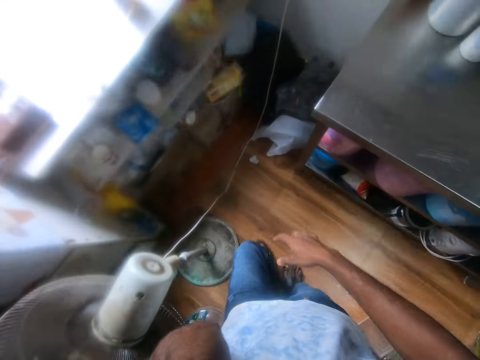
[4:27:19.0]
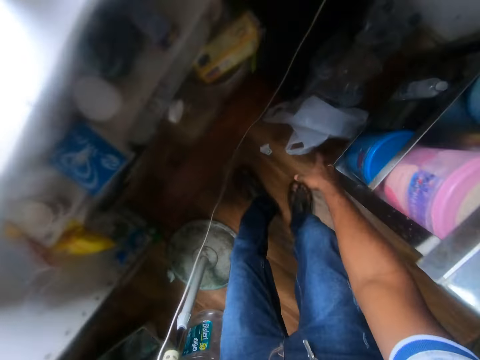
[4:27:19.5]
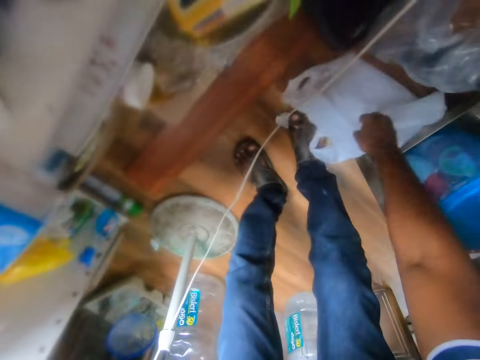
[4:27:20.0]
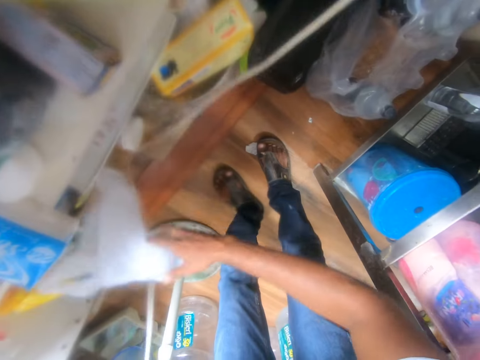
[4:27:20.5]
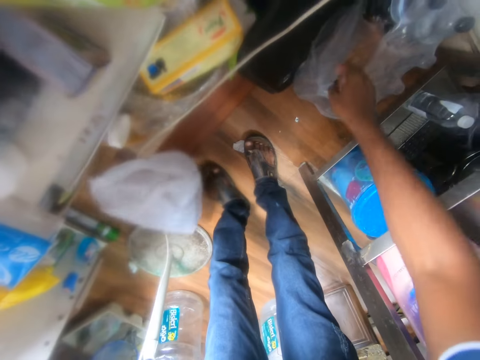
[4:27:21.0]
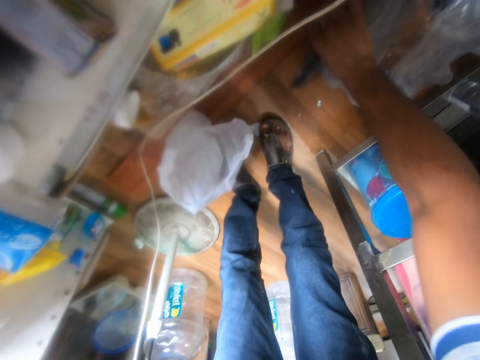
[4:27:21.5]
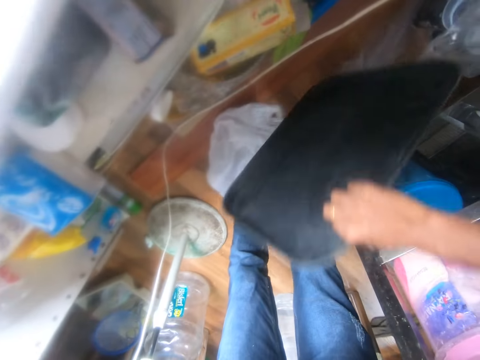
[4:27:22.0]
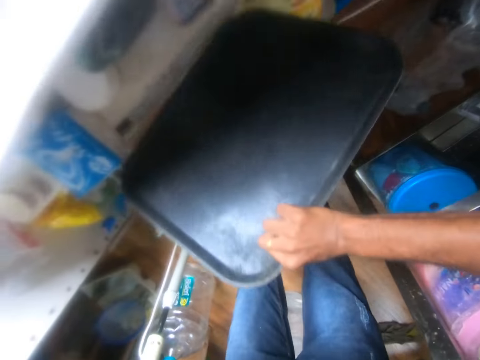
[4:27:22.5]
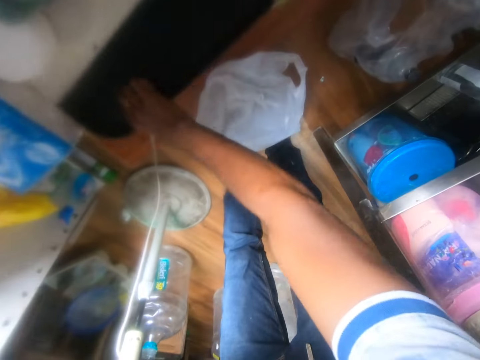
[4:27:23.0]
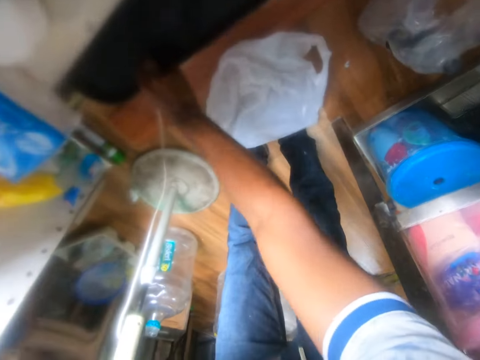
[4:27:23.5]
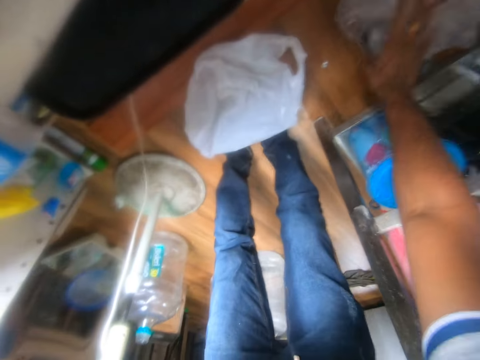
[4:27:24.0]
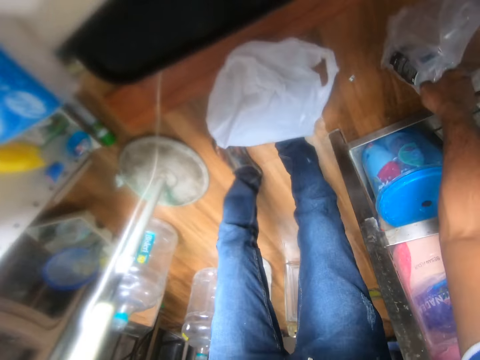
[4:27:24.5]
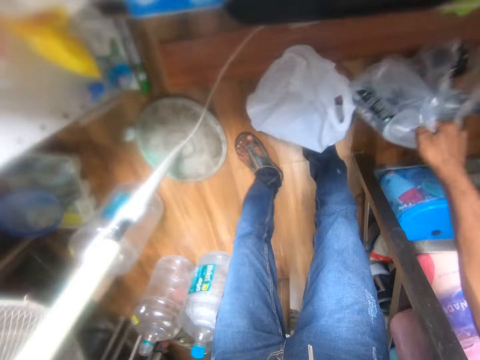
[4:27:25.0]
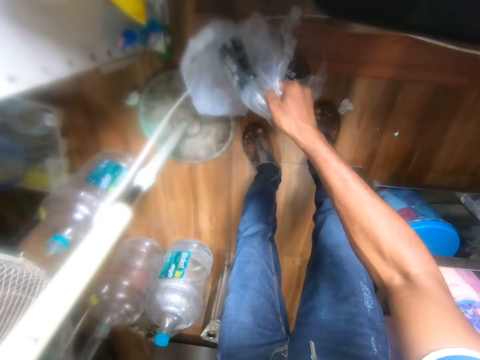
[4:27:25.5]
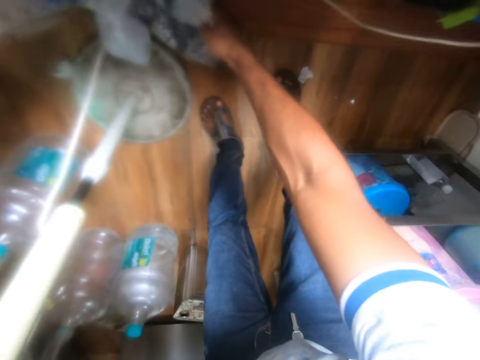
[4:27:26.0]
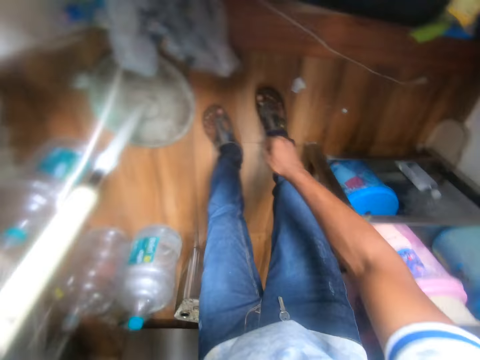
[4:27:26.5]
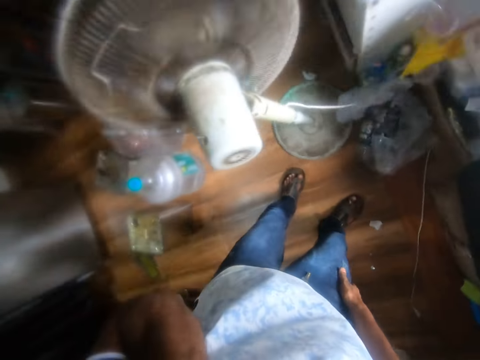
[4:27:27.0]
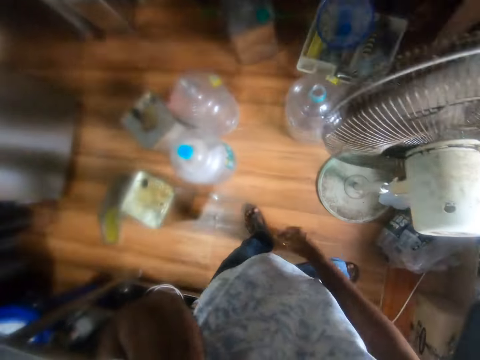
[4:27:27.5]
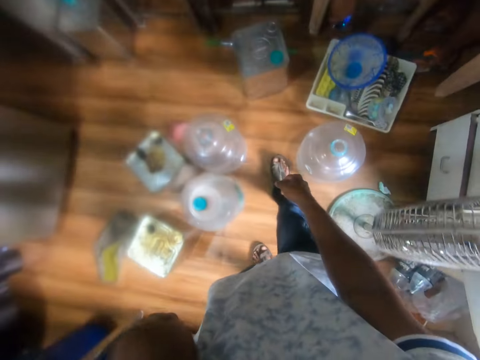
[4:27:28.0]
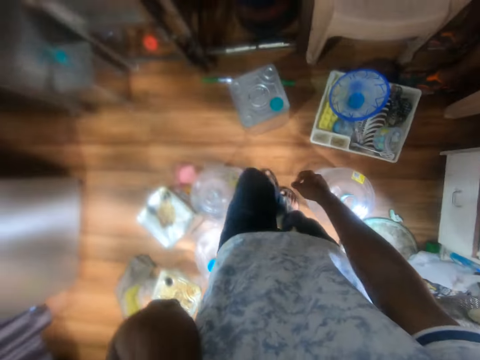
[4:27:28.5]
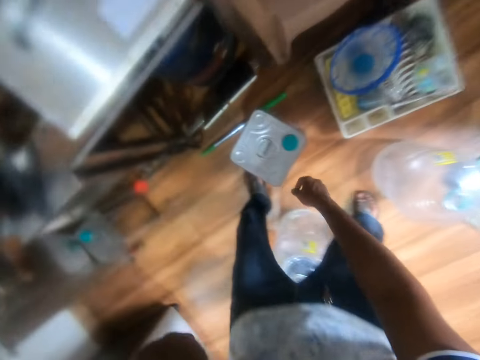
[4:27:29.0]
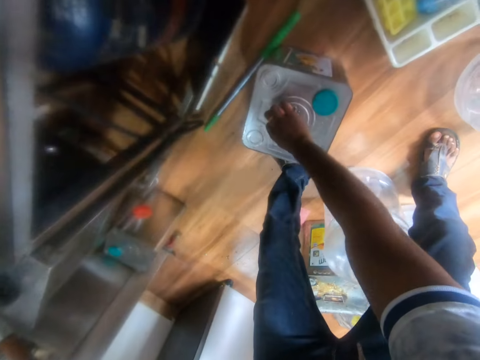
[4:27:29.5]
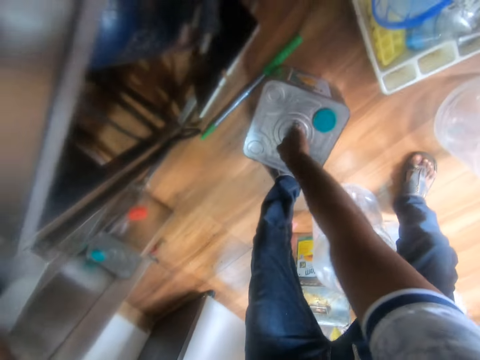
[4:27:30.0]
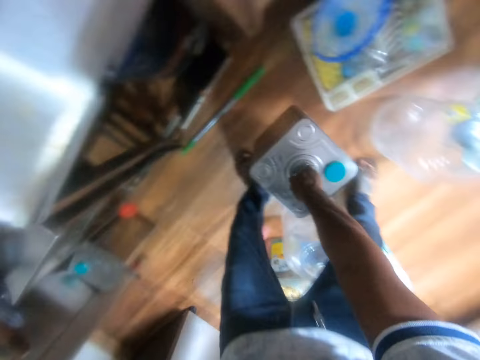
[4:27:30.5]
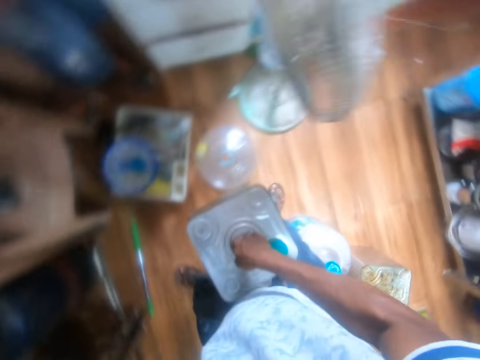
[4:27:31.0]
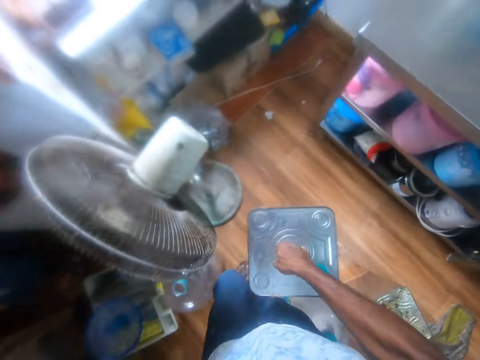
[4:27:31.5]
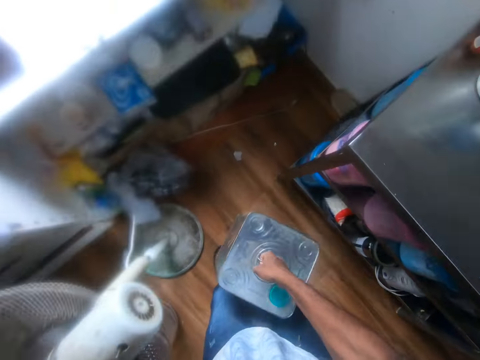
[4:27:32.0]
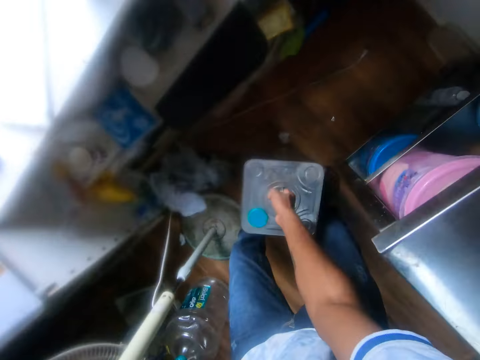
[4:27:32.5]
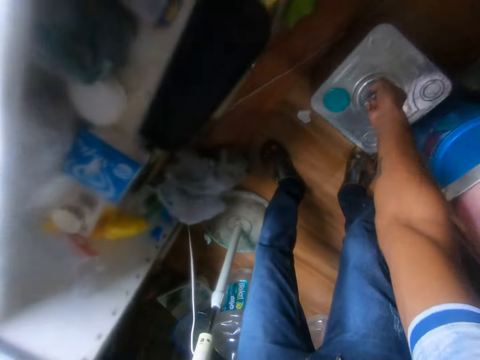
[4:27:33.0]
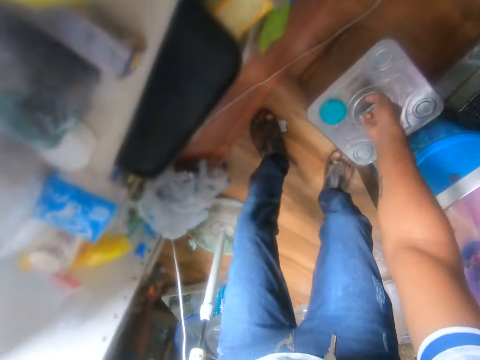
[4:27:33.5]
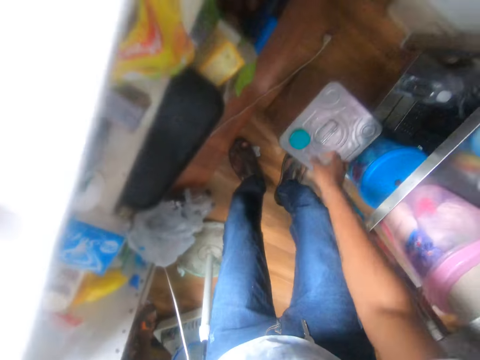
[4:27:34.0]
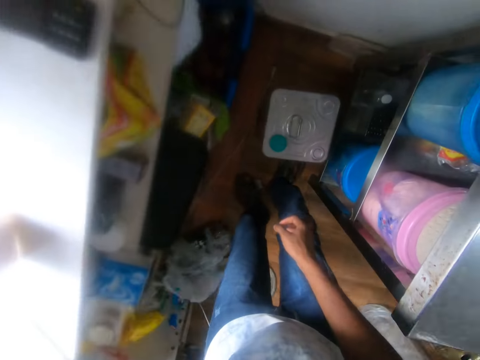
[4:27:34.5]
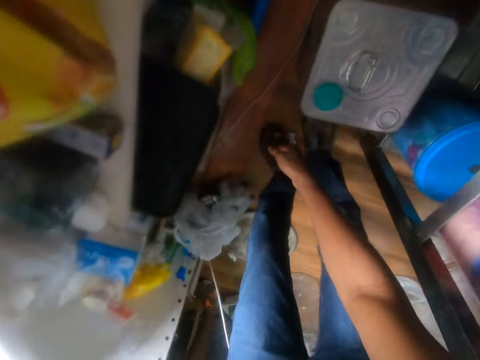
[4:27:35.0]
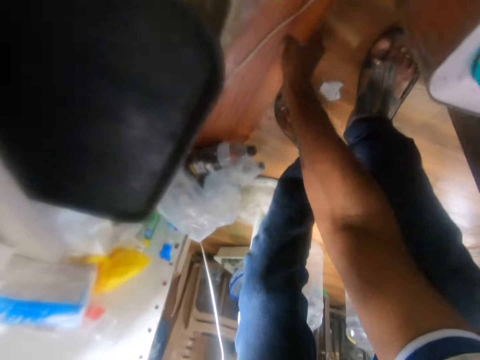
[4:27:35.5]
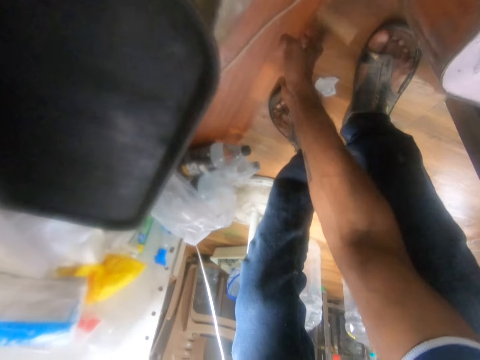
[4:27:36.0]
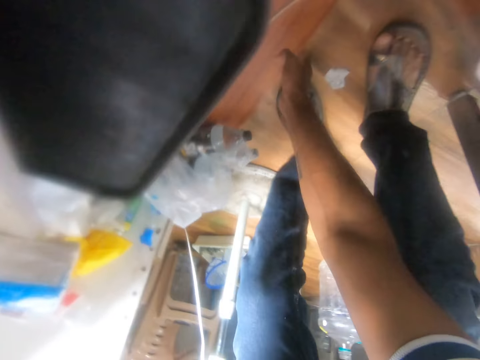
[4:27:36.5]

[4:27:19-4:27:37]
The camera wearer speaks on the phone. He picks a plastic bag from the floor with his right hand. He drops the plastic bag on the floor with his right hand. He picks a black tray from the floor with his right hand. He drops the tray in a cabinet with his right hand. He speaks on the phone. He moves a packet of plastic bottle or plastic paper on the floor with his right hand. He picks the plastic paper. He walks. He picks the container or metallic jerrycan from the floor with his right hand. He moves the metallic jerrycan, carries the metallic jerrycan and walks. He drops the container on the floor with his right hand. He kicks the container on the floor with his right leg. He pushes the metallic jerrycan. He touches the floor with his right hand.

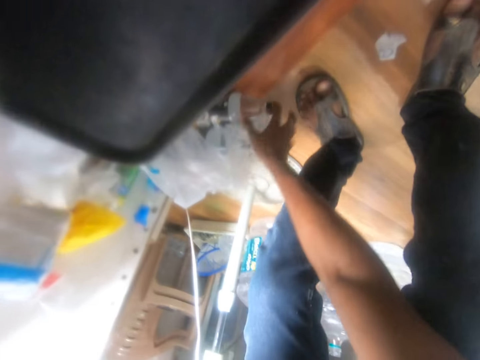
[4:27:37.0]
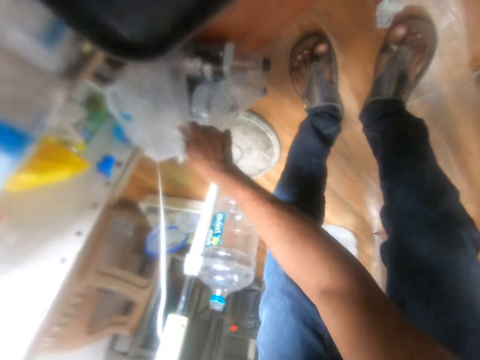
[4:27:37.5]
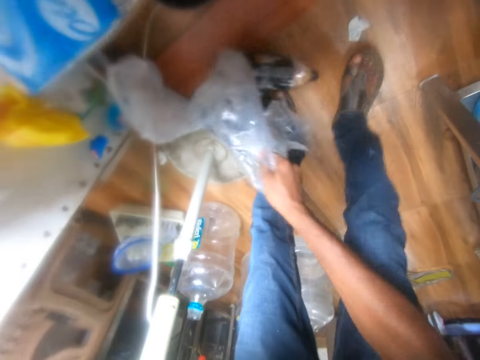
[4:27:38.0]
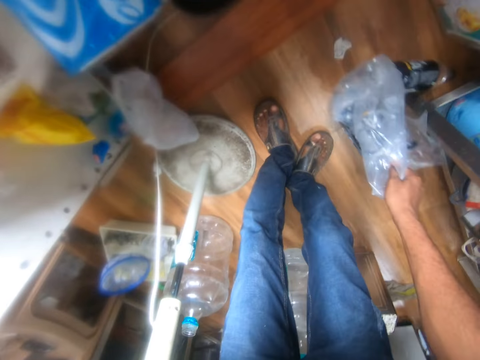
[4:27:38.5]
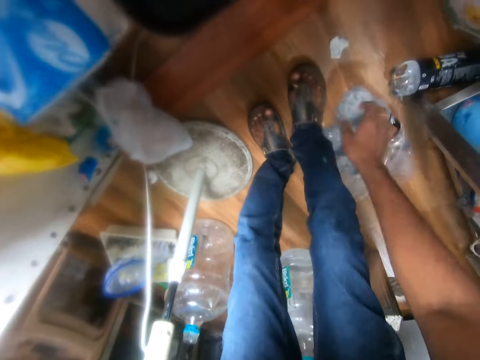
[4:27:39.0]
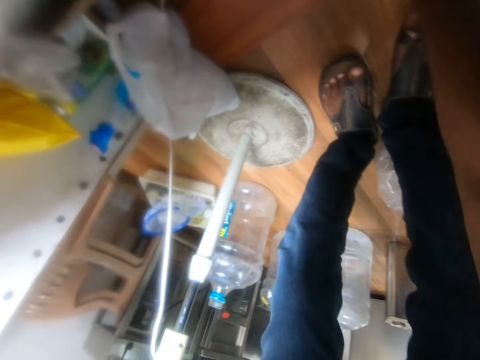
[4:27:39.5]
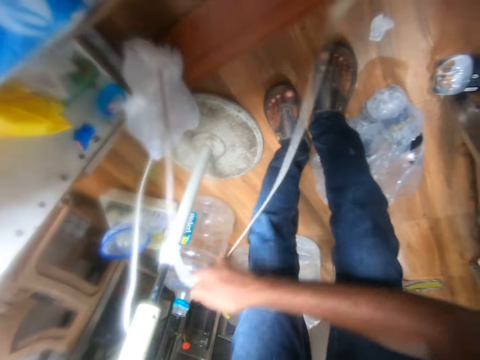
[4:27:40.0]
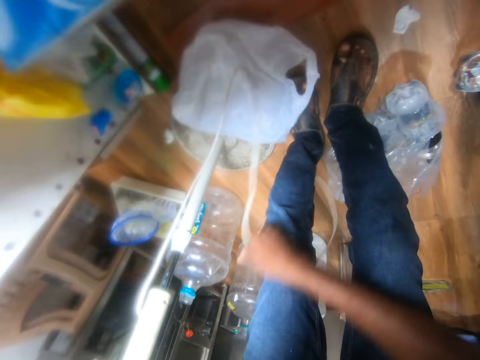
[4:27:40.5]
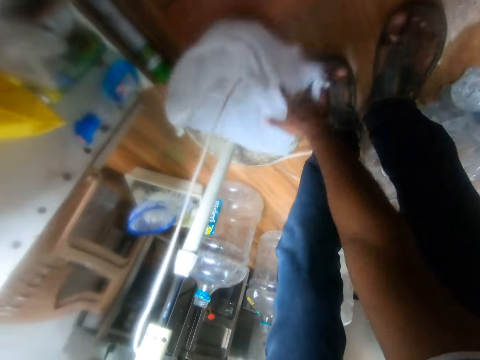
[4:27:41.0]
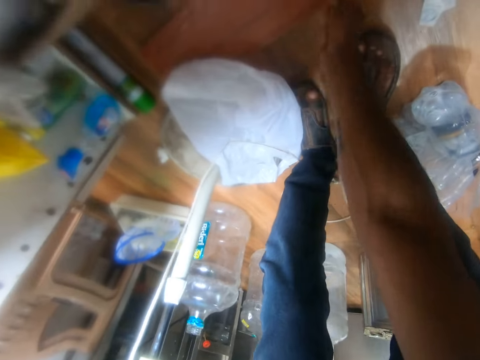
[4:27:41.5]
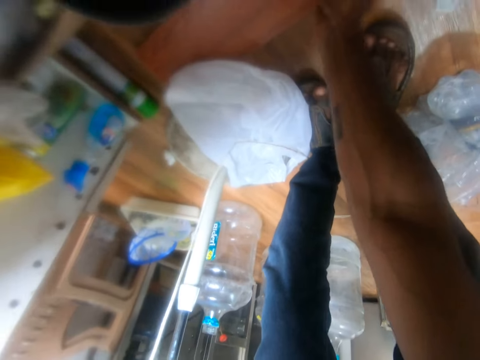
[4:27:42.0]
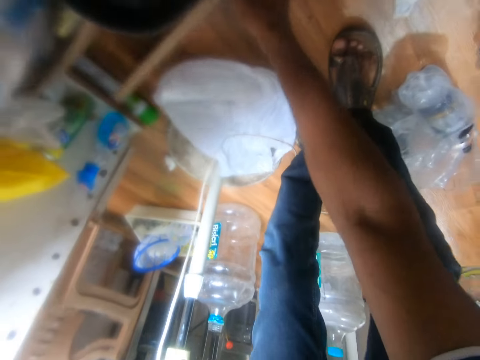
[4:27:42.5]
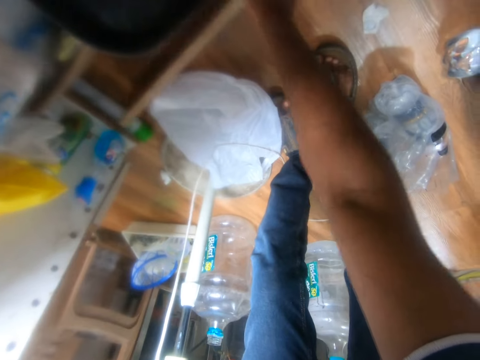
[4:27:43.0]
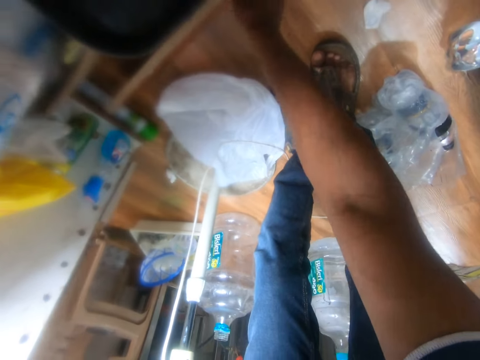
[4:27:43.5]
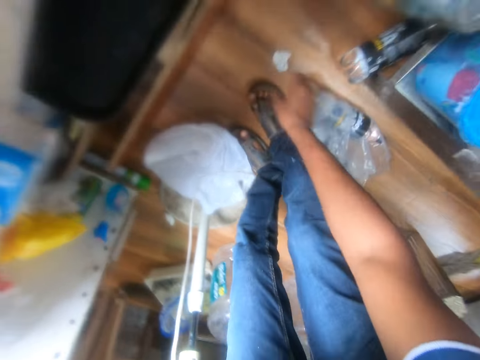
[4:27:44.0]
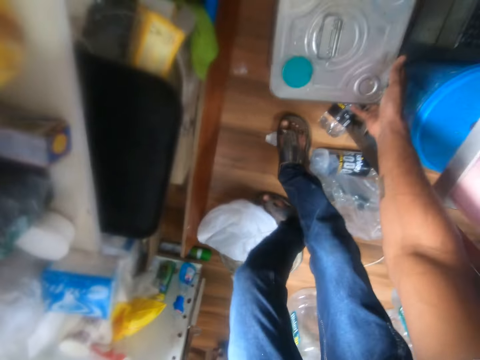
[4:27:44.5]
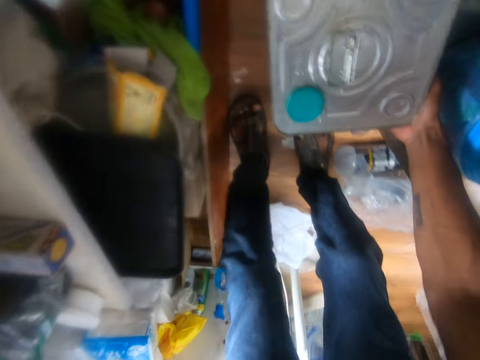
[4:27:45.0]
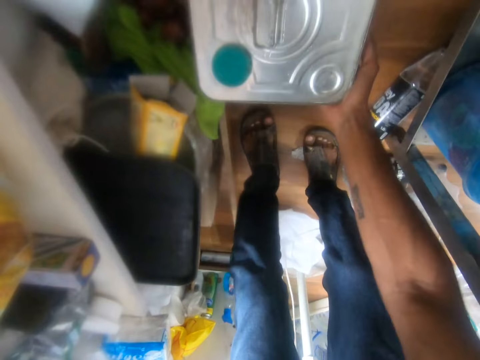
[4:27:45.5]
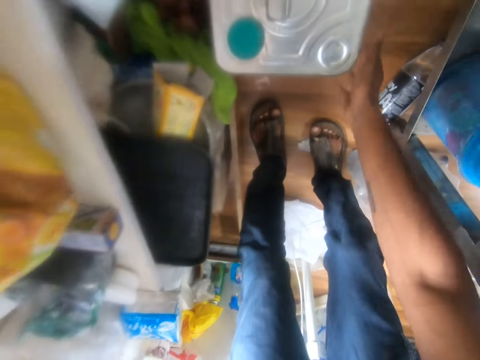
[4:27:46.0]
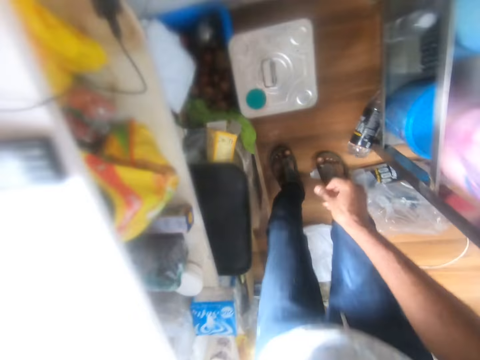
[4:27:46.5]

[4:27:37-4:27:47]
The camera wearer picks the packet of plastic bottle or plastic paper from the floor with his right hand. He moves the plastic paper. He drops the packet of plastic bottle on the floor with his right hand. He picks a wire from the floor with his right hand. He moves the cable. He drops the wire on the floor with his right hand. He speaks on the phone. He touches the plastic paper. He moves a piece of wood on the floor with his right hand. He lifts the wood on the floor. He moves the container or metallic jerrycan on the floor with his right hand. He touches the metallic jerrycan. He pushes the metallic jerrycan with his right hand.
